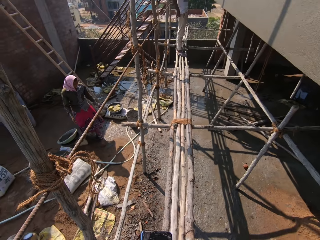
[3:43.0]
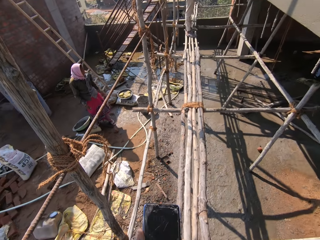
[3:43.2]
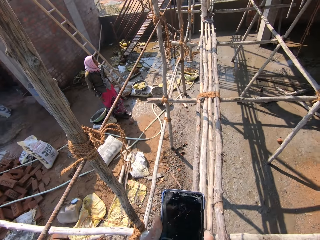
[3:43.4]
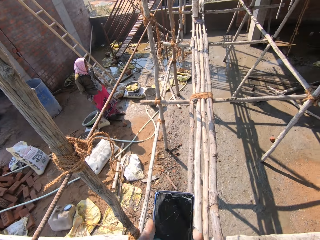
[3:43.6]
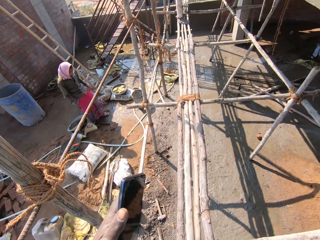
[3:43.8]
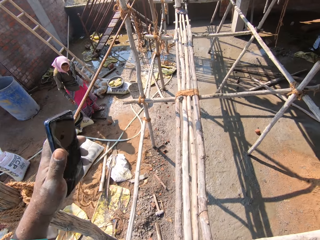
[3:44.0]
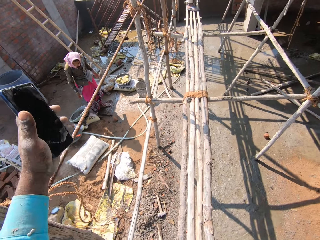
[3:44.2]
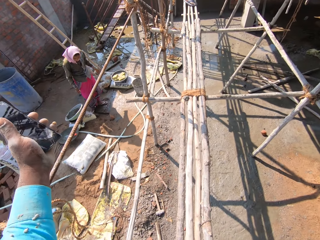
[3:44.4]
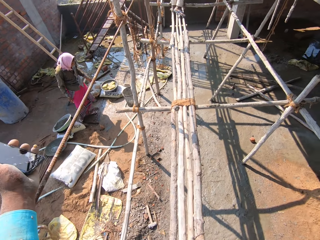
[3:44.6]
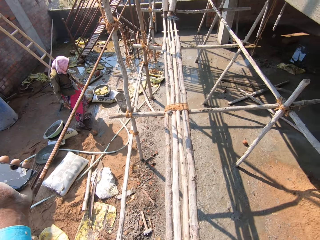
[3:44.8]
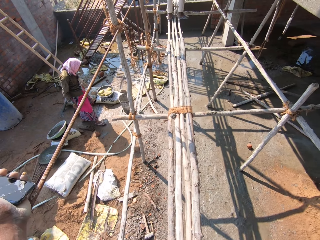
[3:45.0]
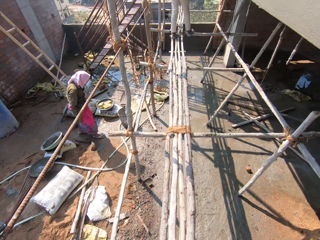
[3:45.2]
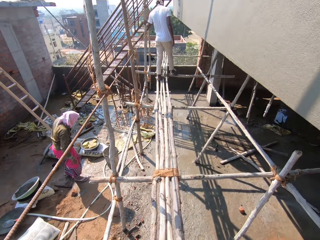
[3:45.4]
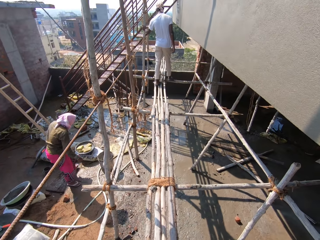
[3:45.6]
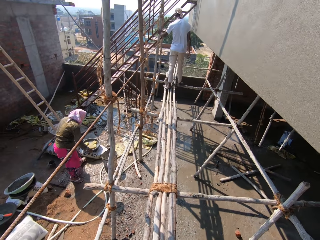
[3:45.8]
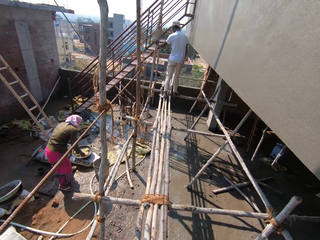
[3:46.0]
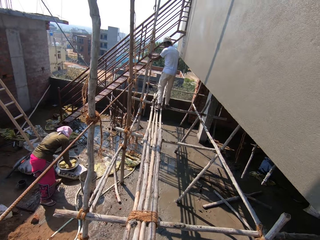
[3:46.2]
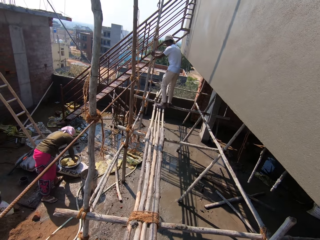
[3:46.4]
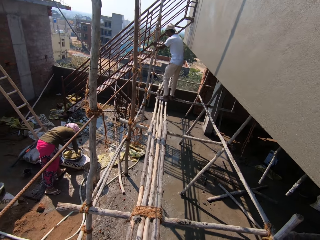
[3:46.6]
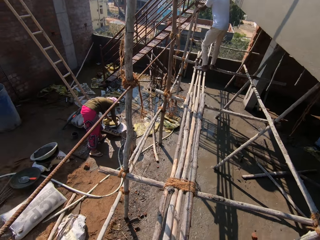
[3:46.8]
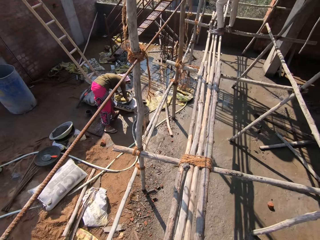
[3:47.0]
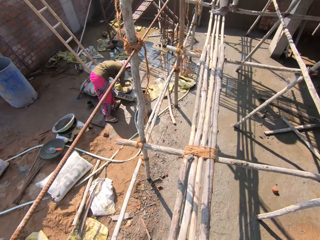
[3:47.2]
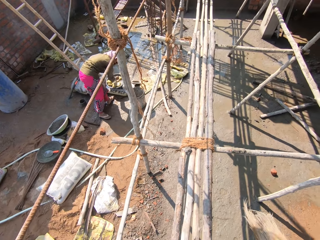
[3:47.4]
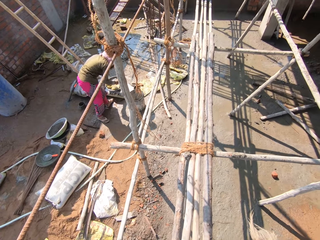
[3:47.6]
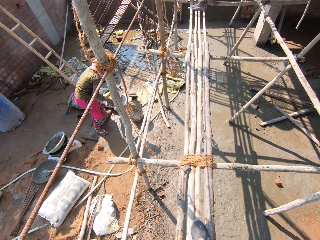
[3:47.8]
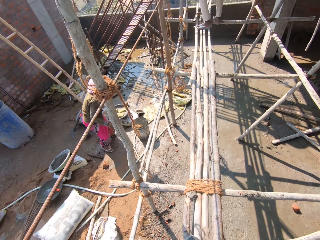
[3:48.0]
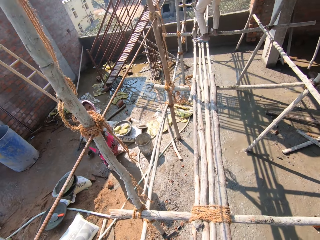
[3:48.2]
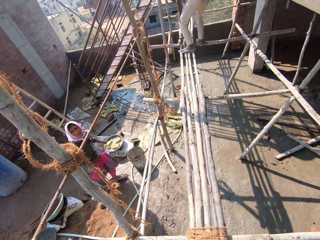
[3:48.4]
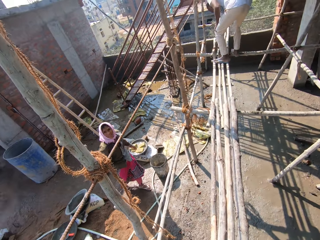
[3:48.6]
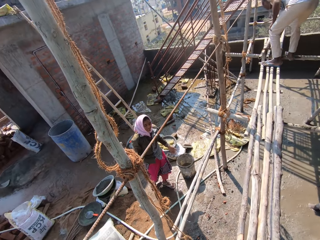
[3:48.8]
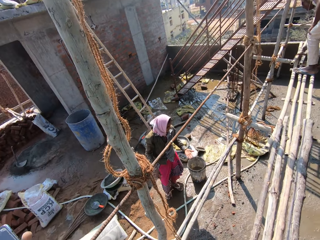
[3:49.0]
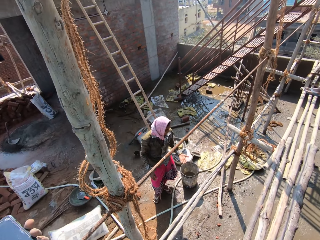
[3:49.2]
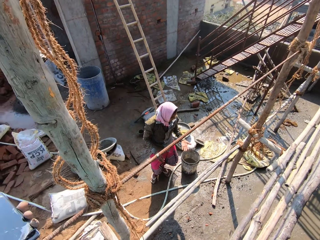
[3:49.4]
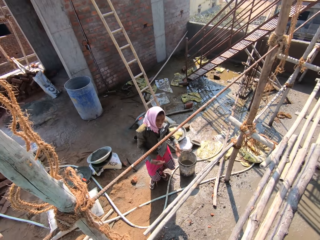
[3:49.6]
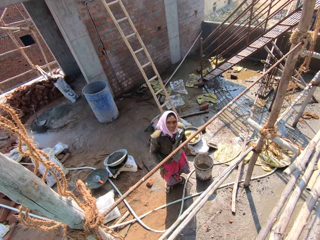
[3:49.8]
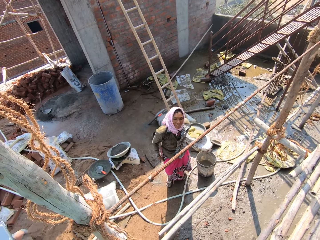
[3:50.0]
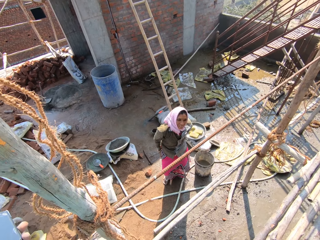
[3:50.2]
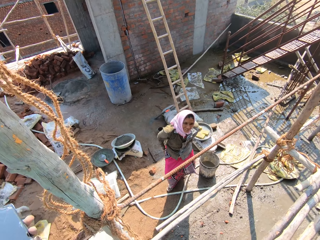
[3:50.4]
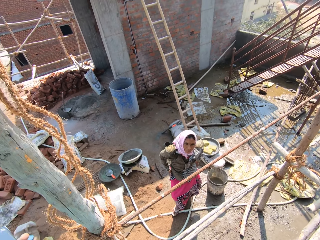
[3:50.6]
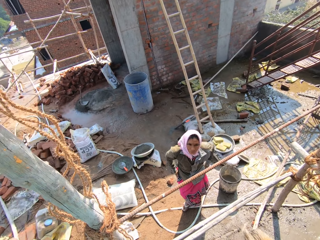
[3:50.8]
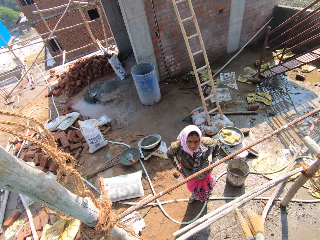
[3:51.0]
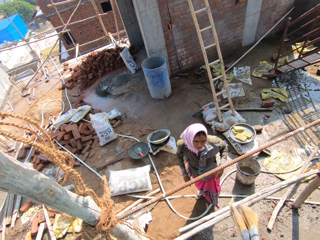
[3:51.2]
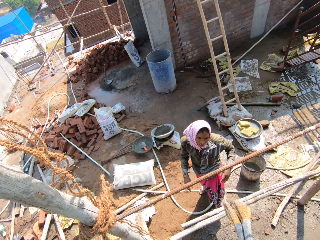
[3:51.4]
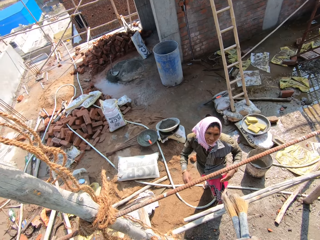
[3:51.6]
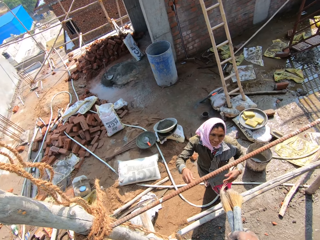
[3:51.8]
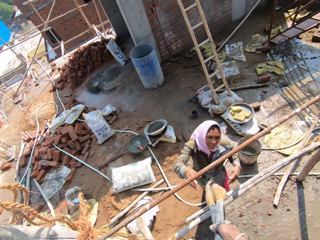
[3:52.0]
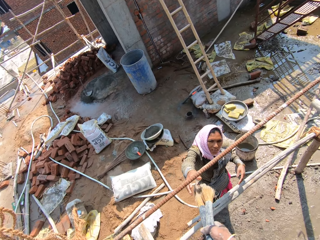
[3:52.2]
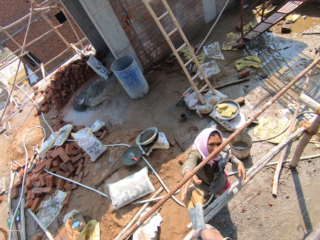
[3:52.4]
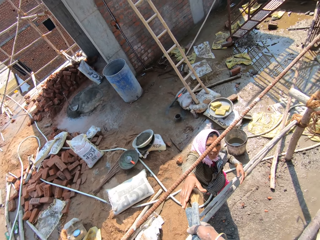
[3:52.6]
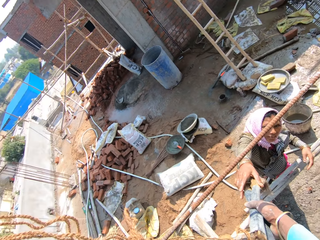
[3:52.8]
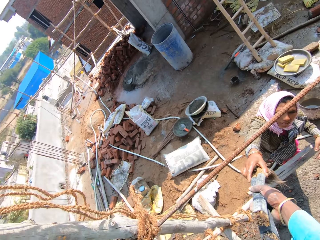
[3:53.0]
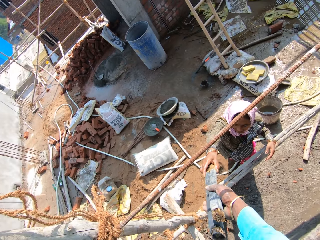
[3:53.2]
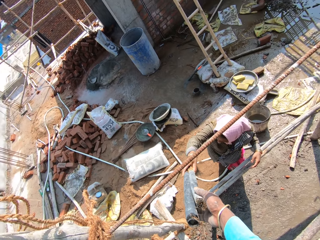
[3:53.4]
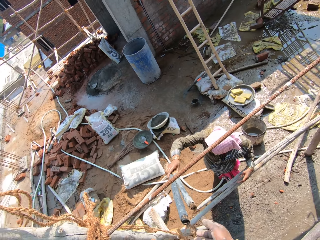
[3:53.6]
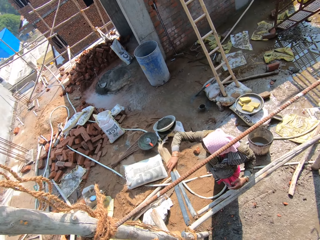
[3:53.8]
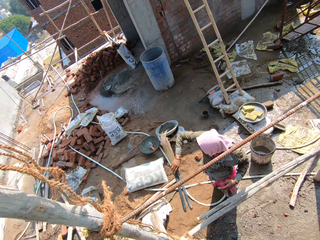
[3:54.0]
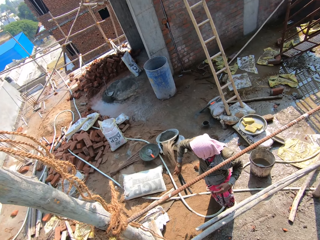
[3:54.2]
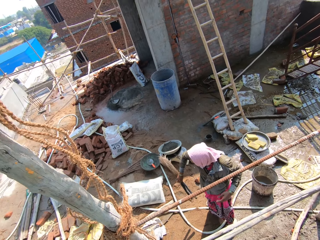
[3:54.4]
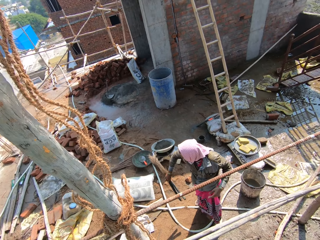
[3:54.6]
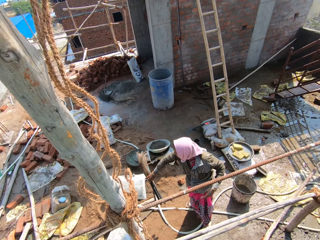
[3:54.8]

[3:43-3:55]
The camera wearer puts a hand on the rope. A lady washes her hands. The camera wearer converses with the lady. The lady wipes her hands on the cloth. The camera wearer gives the broom to the lady.

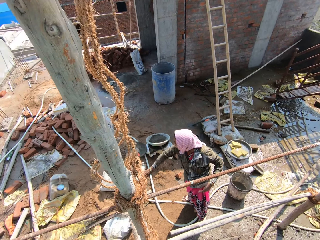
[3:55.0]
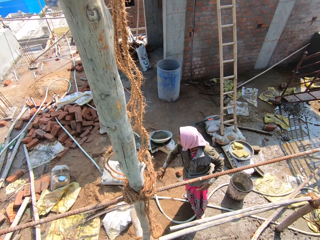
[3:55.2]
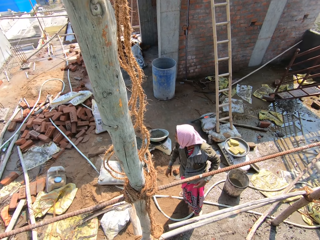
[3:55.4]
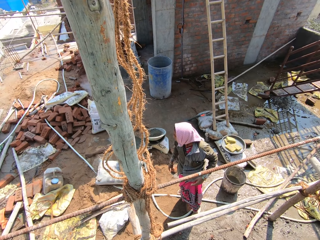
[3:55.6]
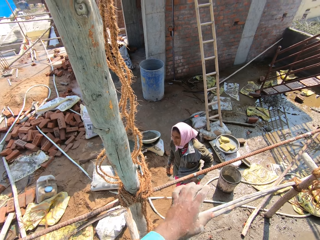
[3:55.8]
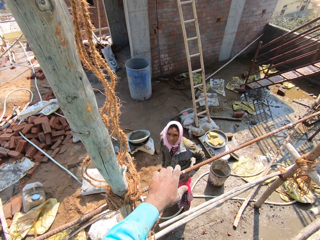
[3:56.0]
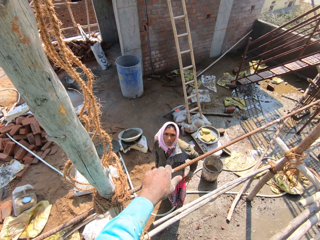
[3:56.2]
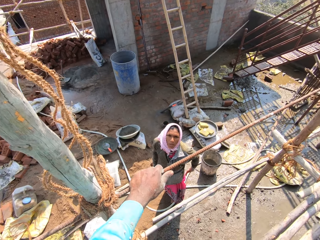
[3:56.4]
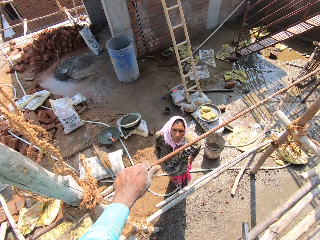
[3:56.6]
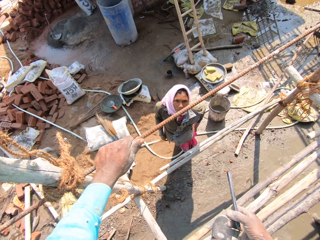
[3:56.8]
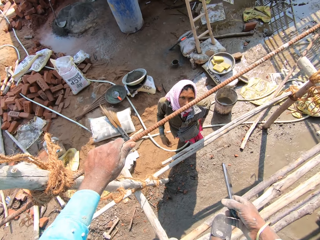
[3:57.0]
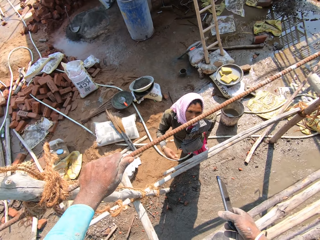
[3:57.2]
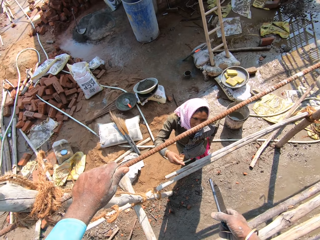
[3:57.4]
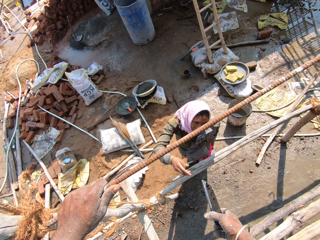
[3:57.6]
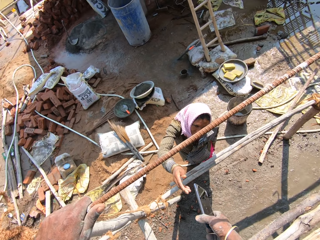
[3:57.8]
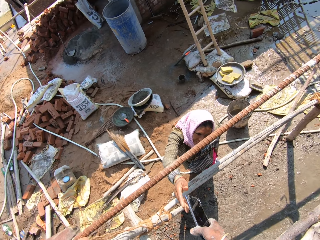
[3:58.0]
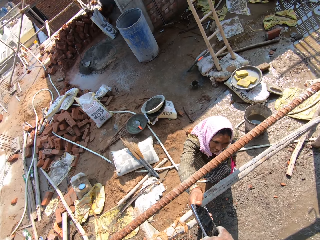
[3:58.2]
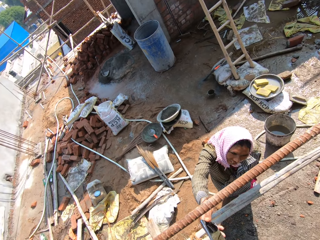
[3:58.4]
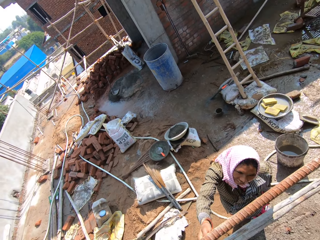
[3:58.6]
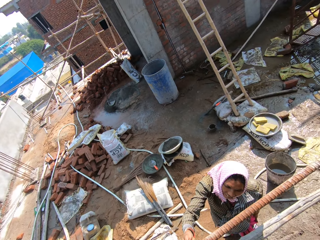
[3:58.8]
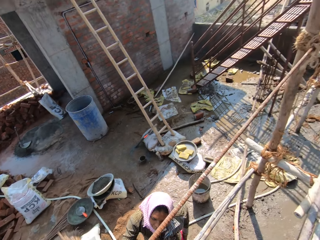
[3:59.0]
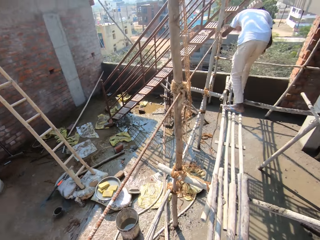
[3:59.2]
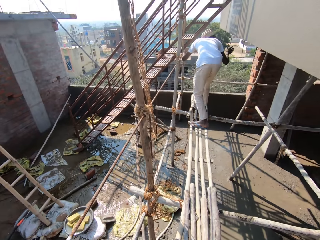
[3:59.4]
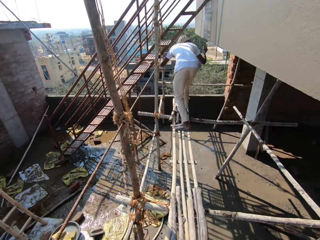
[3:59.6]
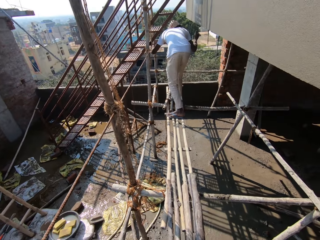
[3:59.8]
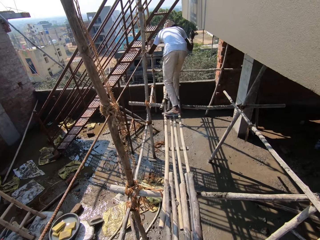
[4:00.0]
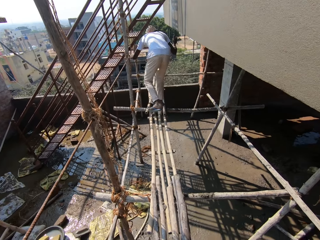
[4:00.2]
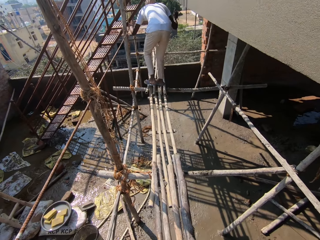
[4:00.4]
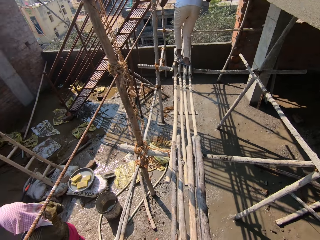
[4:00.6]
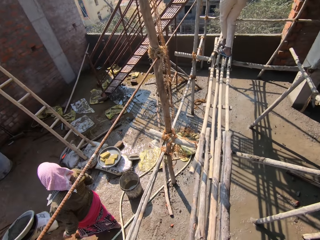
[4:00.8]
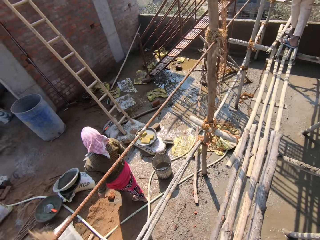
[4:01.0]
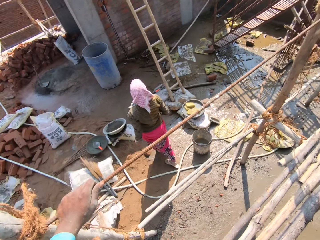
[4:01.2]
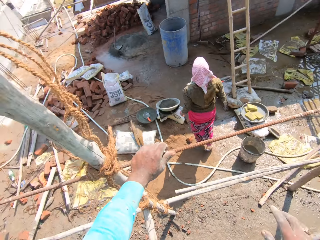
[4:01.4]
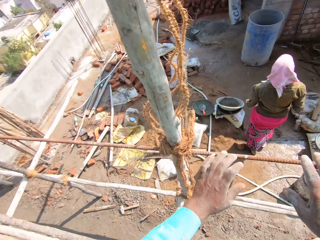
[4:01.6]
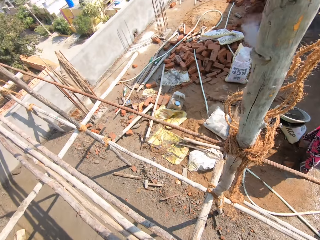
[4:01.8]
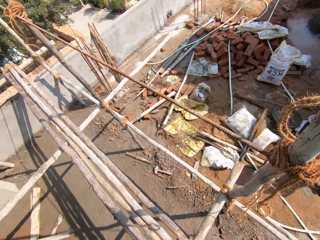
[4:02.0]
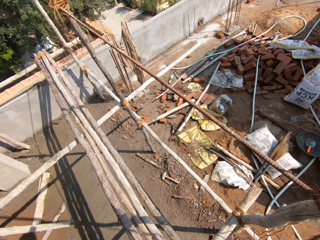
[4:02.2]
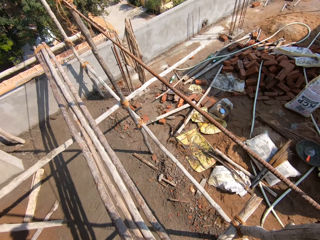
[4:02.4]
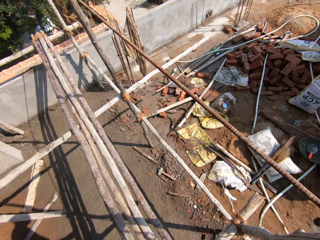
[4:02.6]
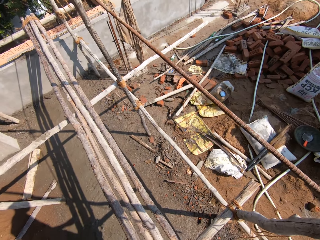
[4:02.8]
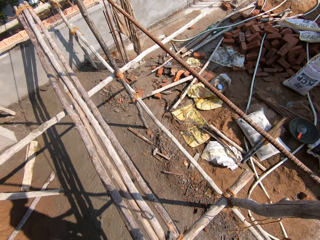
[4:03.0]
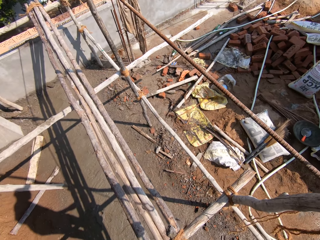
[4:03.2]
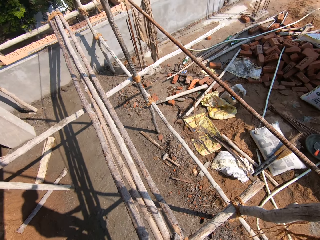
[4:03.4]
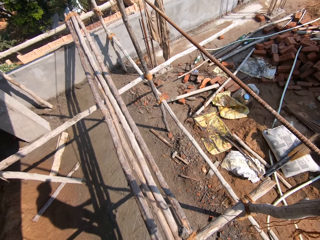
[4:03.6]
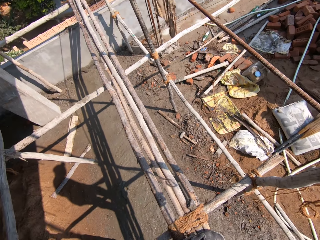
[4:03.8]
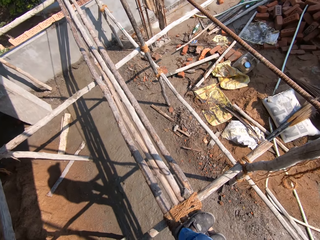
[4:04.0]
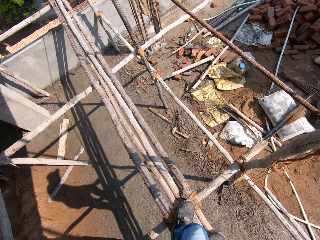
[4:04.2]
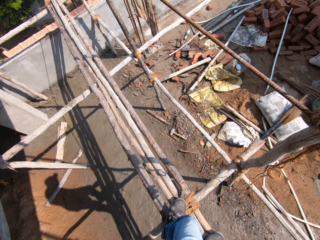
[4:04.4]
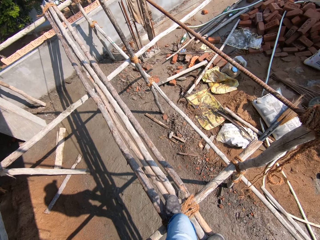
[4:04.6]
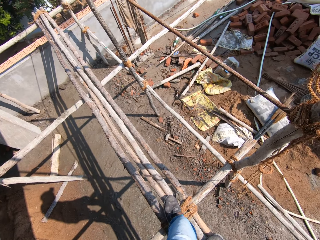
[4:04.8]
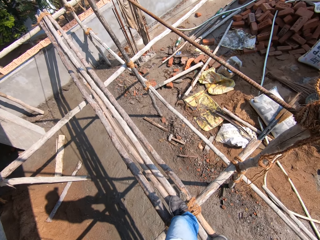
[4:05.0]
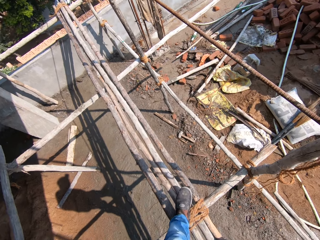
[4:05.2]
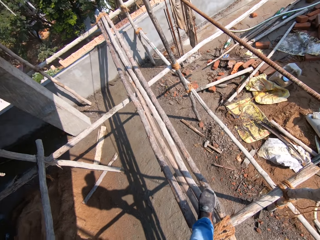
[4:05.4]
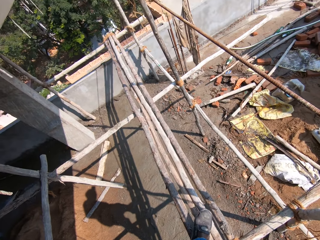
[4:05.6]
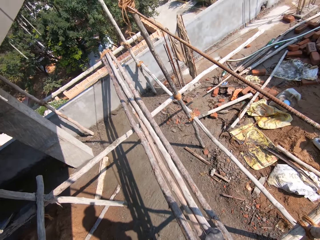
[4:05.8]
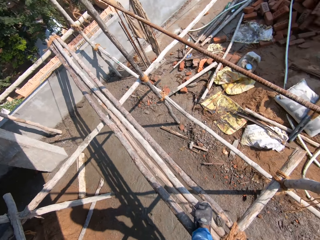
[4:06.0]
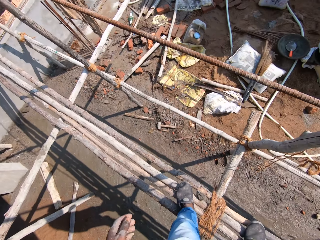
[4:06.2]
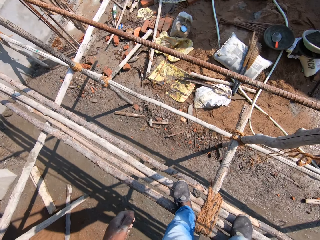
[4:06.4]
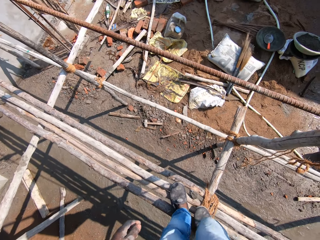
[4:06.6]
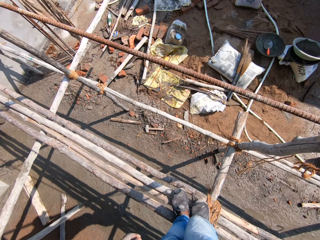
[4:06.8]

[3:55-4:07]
The lady throws the broom on the ground. The camera wearer talks with the lady and touches the rope. They give the phone to the lady. They look around. They remove the stone from the wood.
